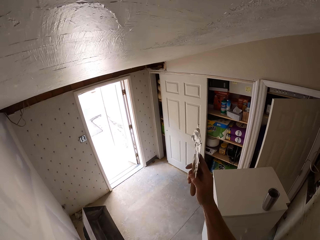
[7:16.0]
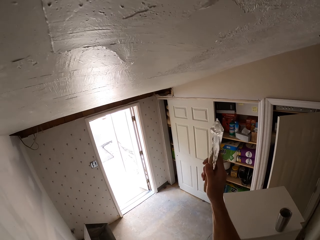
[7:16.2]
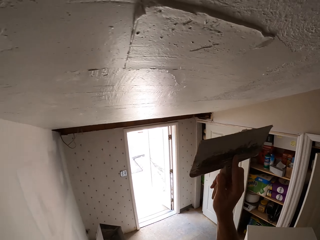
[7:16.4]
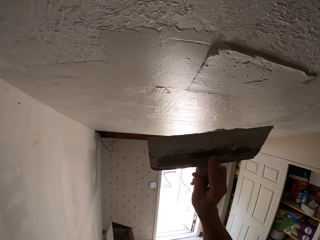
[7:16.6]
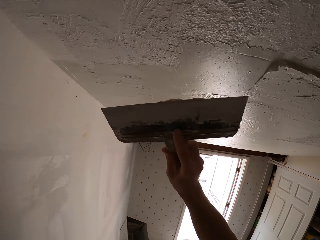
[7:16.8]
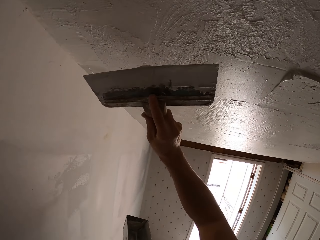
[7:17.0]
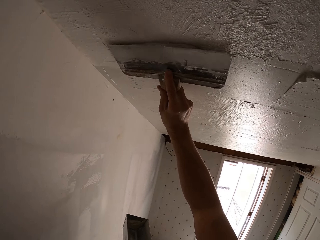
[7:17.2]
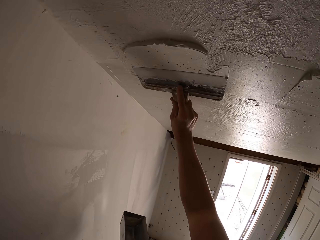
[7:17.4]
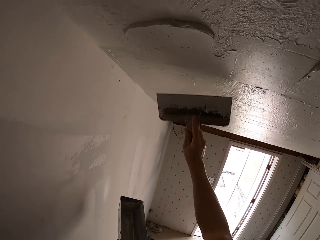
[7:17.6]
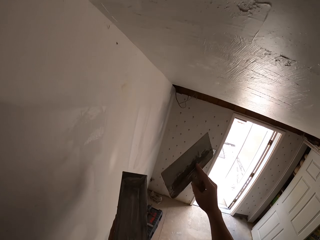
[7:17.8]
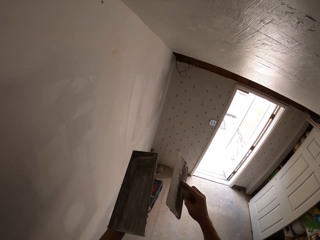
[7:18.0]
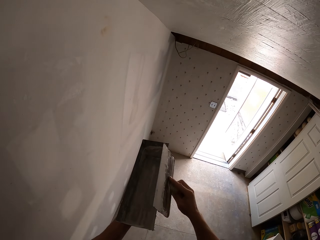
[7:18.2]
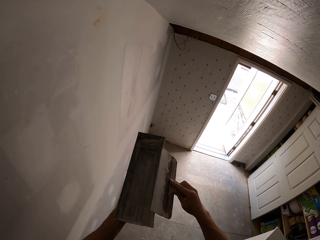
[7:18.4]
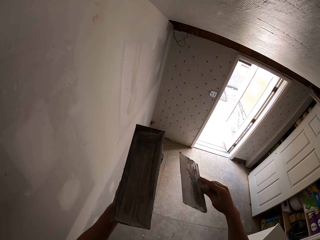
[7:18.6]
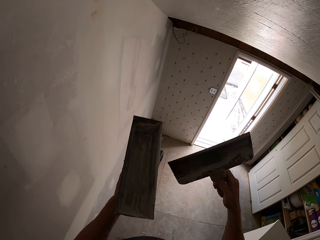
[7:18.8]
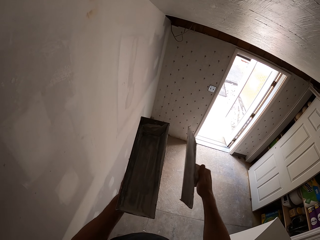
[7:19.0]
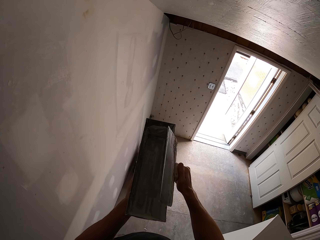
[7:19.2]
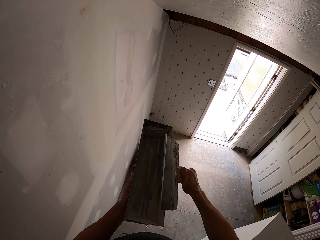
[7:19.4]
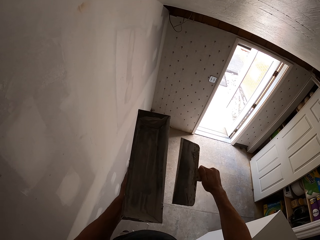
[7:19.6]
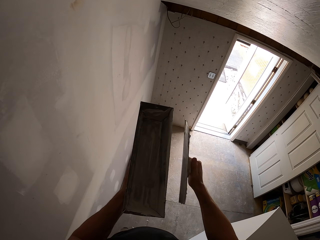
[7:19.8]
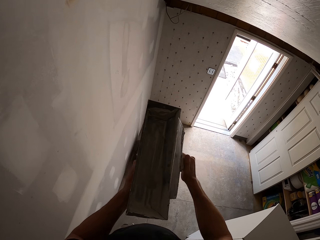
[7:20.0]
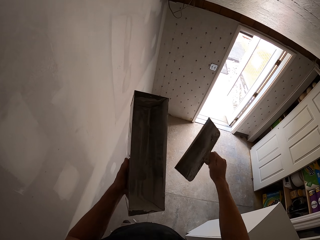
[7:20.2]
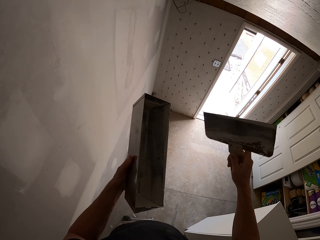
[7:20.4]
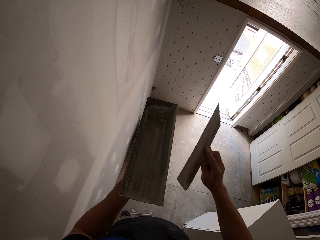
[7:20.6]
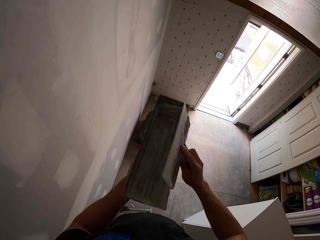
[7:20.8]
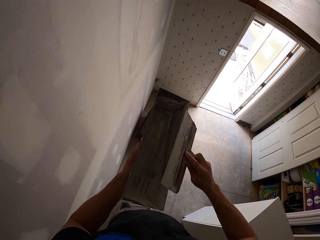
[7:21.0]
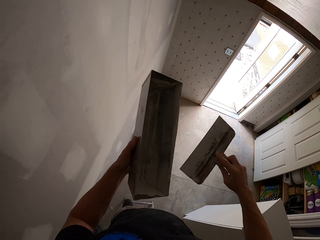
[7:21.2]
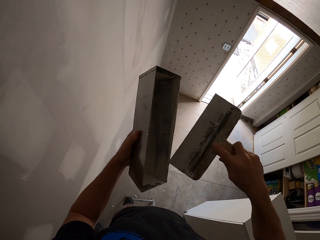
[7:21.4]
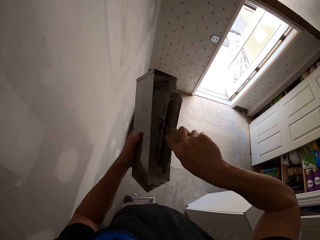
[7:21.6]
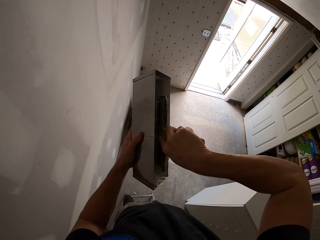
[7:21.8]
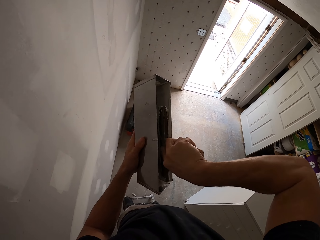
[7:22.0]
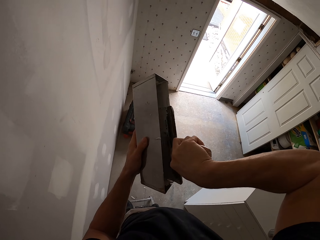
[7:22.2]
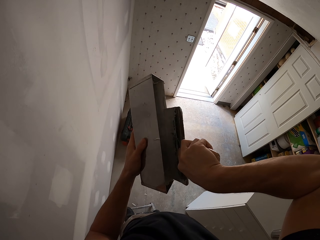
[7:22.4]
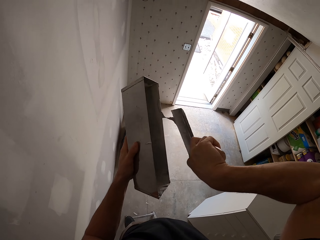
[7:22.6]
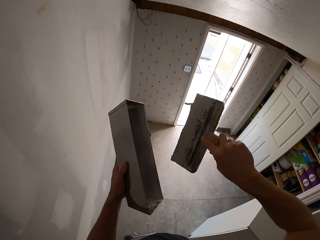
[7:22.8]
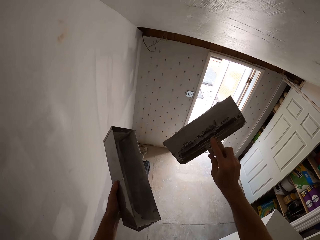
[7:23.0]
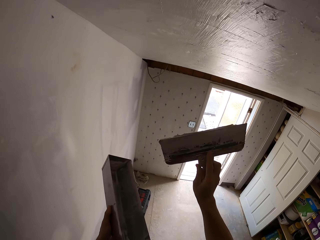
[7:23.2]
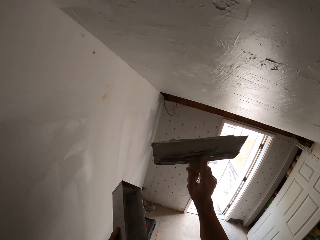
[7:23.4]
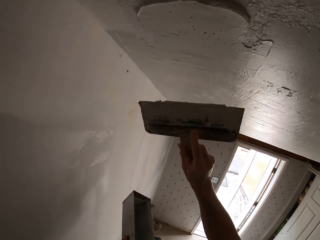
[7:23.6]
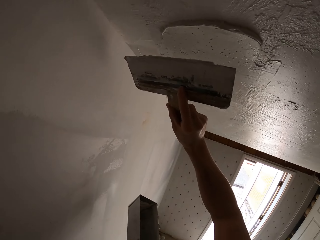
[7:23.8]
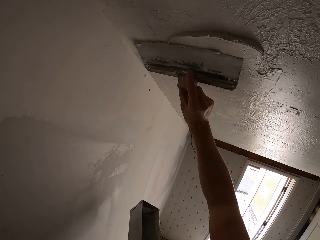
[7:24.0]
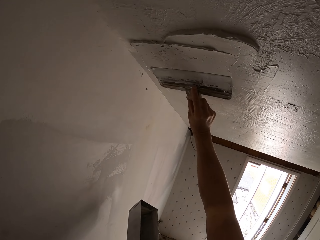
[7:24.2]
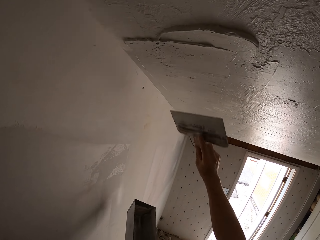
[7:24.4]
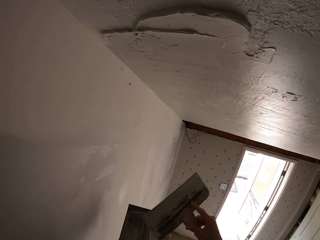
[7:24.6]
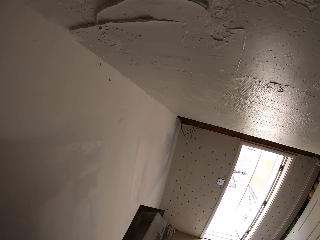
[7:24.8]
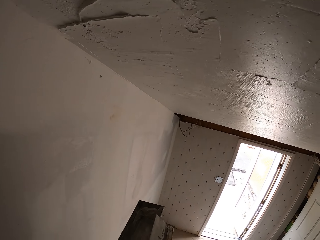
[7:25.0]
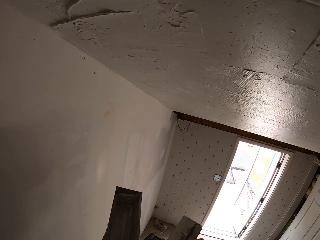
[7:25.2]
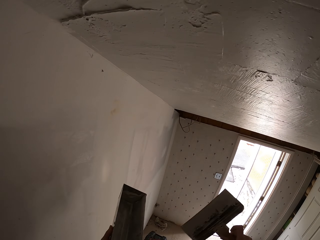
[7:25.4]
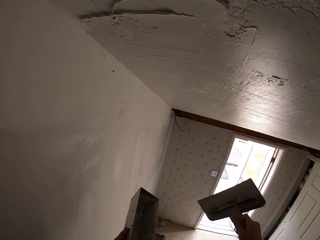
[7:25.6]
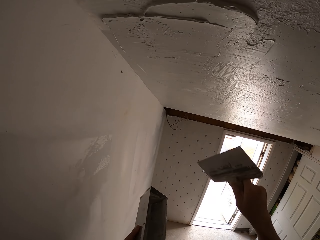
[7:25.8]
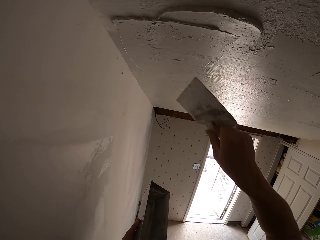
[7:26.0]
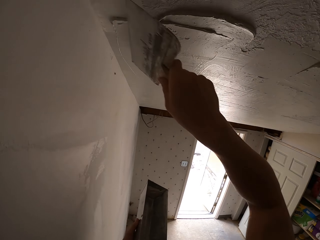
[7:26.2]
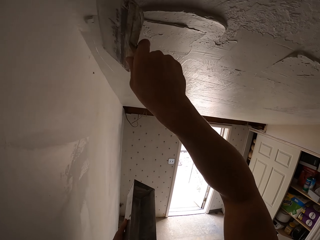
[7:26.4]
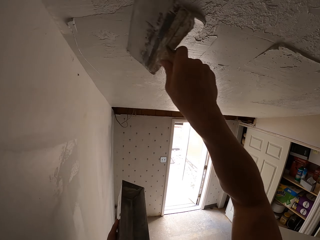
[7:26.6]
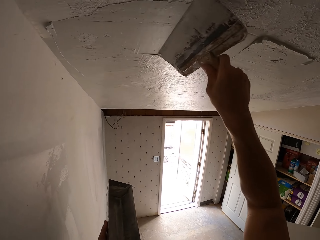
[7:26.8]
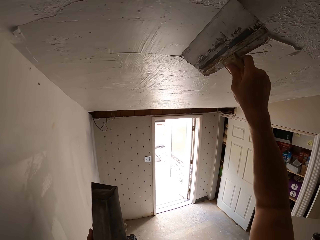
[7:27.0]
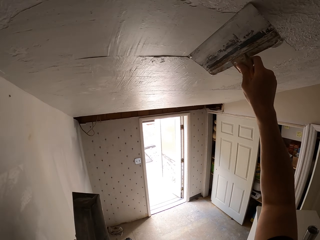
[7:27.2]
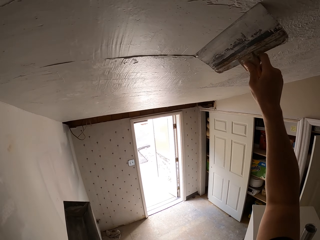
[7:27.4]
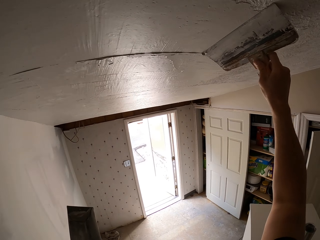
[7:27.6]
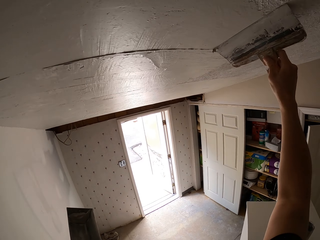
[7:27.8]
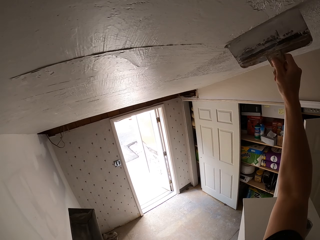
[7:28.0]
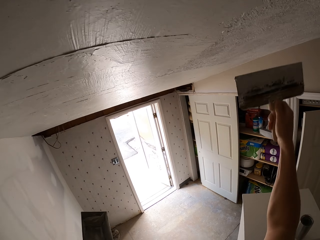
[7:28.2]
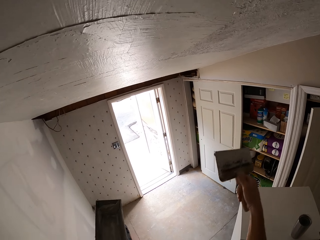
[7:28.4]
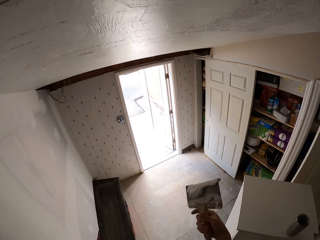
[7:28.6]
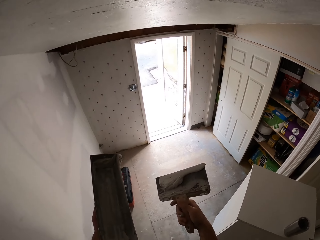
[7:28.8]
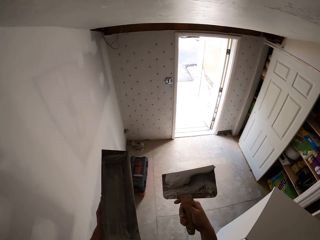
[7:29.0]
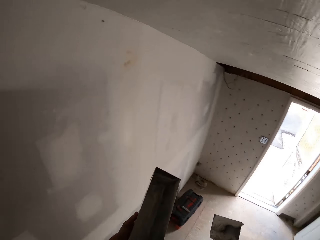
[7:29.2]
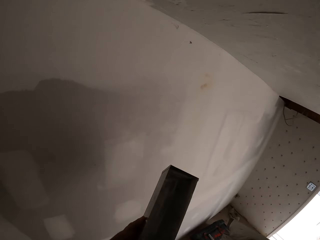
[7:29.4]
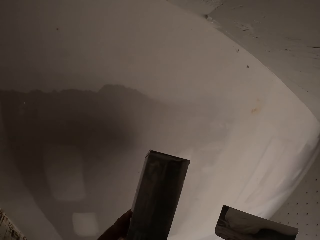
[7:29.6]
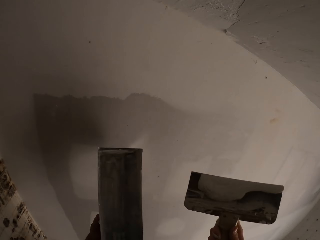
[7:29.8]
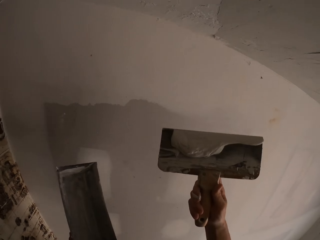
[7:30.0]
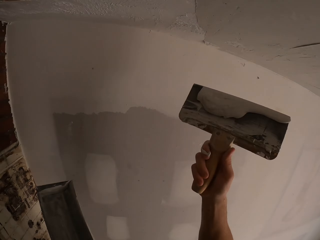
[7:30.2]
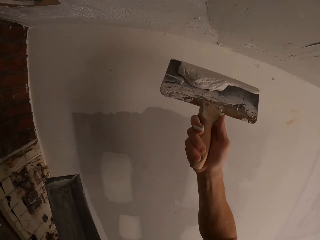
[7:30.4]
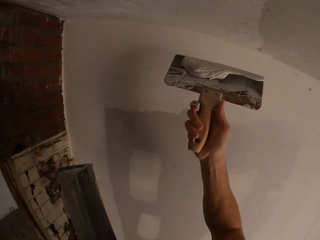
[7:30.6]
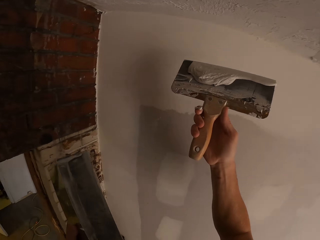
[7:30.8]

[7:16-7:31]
The camera wearer paints the wall. They wipe the brush on a container. They put the brush inside the paint. They paint the wall. They wipe the brush on the container. They paint the wall.

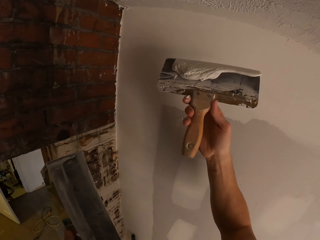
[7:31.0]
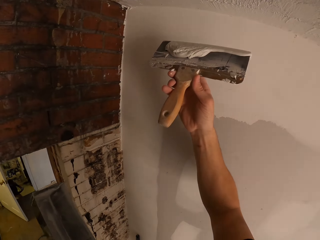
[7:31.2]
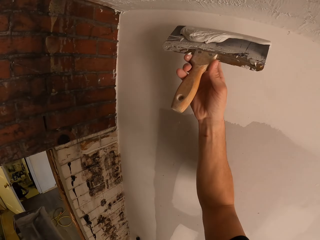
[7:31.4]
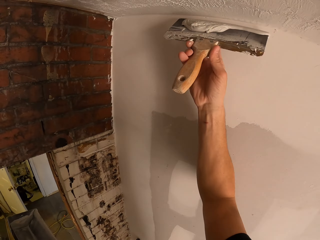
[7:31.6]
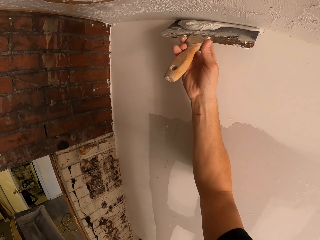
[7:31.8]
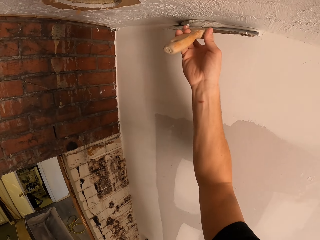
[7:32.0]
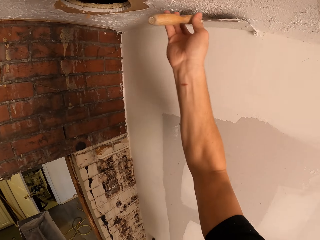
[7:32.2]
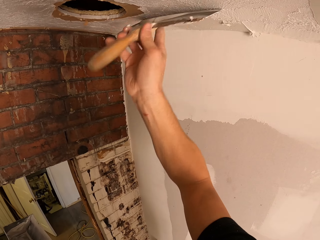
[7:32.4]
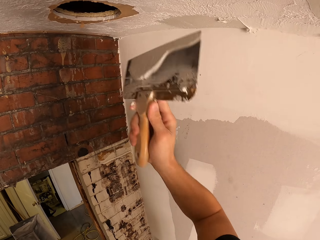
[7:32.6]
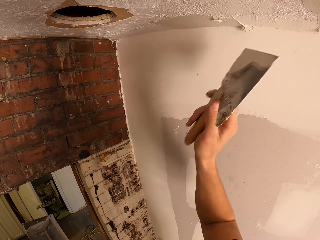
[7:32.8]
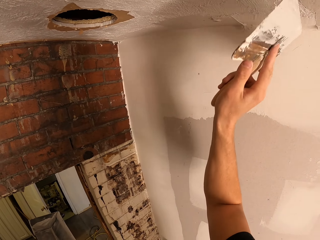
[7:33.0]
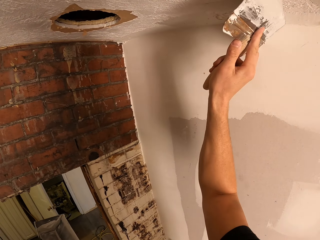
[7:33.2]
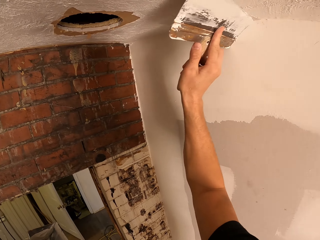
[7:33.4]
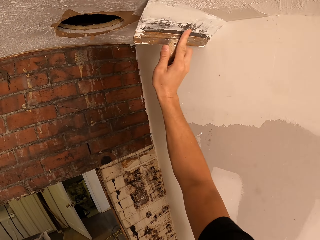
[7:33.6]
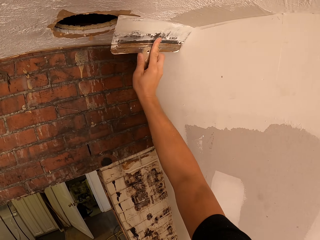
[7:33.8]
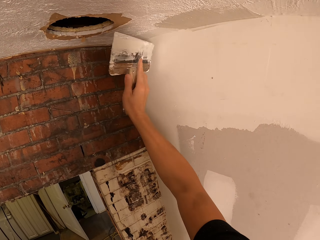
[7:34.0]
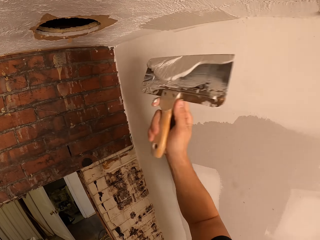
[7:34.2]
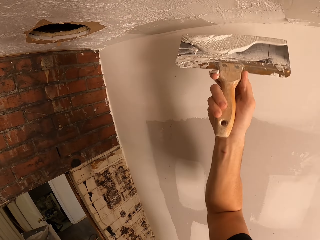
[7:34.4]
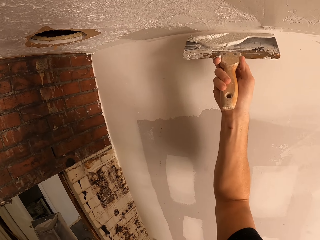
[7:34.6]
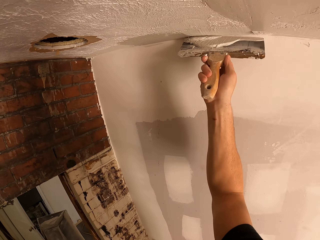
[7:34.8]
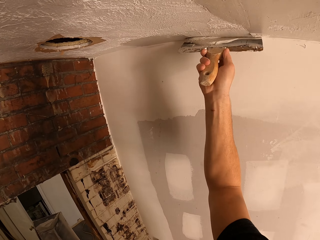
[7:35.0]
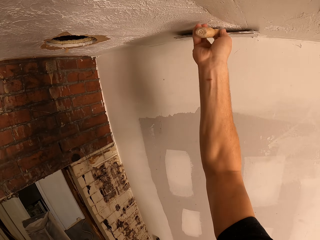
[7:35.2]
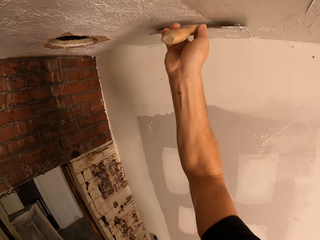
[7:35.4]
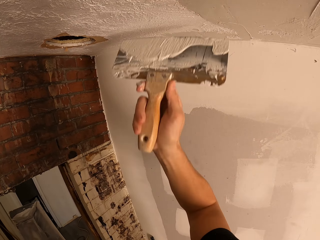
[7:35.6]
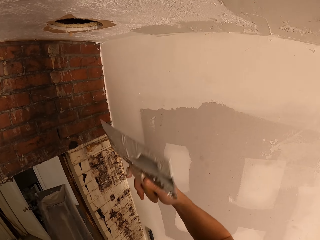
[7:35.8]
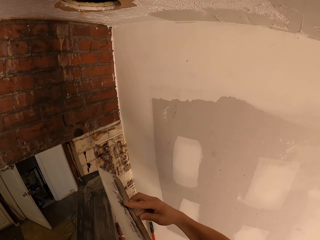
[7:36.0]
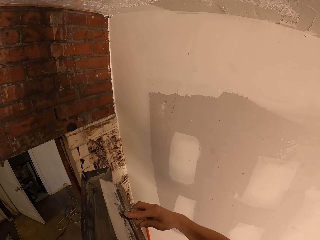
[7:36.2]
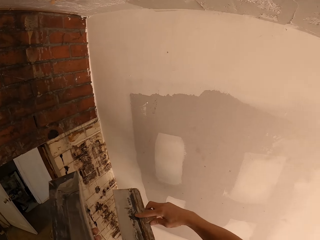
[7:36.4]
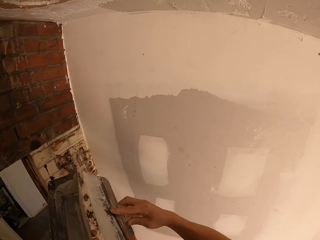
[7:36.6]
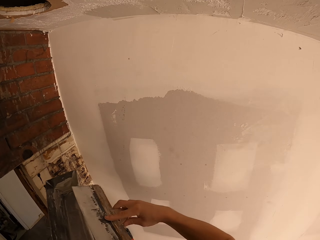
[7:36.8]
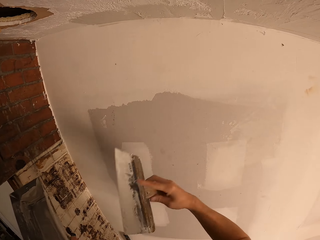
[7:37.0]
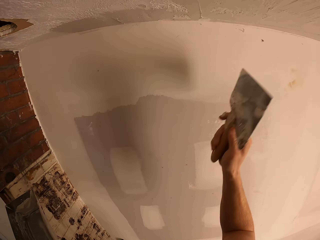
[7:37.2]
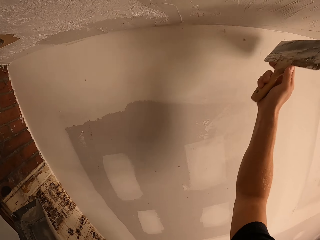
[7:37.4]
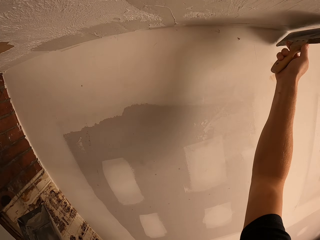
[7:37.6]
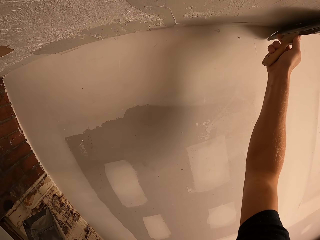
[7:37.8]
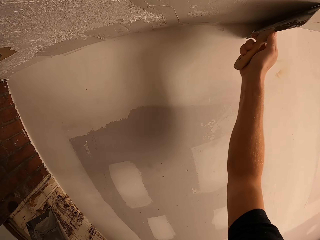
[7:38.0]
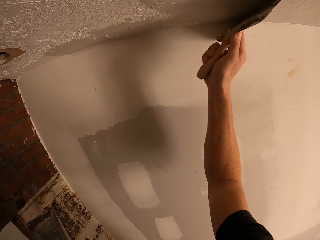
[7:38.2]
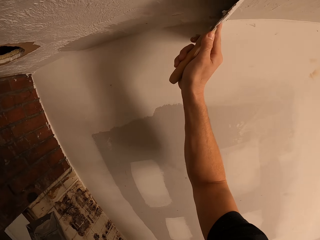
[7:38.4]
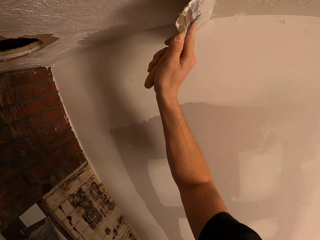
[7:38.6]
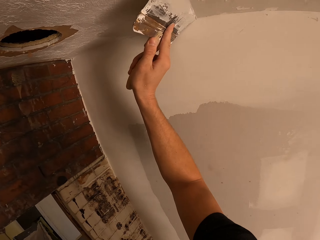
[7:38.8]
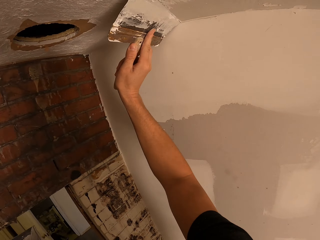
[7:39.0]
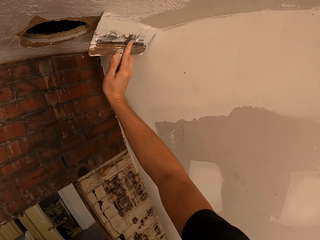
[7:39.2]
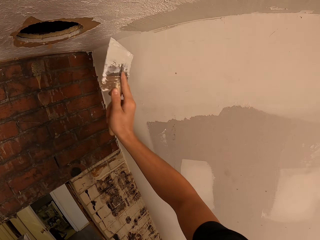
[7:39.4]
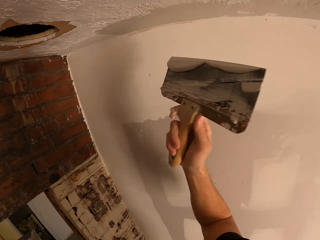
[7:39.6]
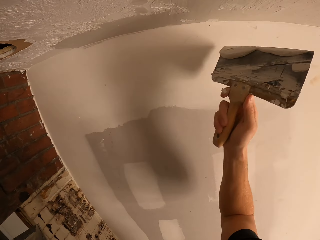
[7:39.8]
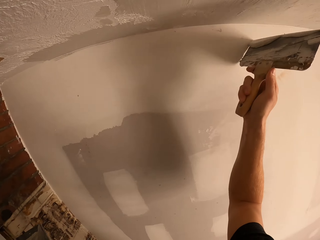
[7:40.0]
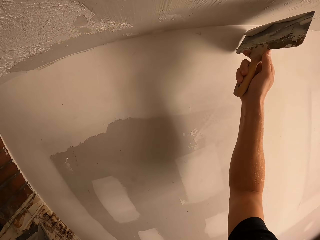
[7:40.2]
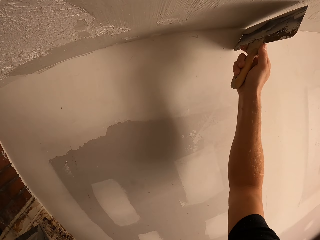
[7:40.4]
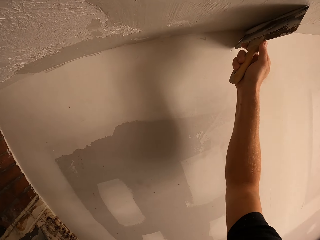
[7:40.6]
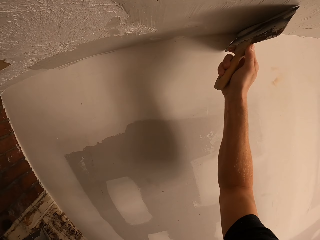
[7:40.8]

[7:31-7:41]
The camera wearer wipes the brush on a container. They paint a wall.
